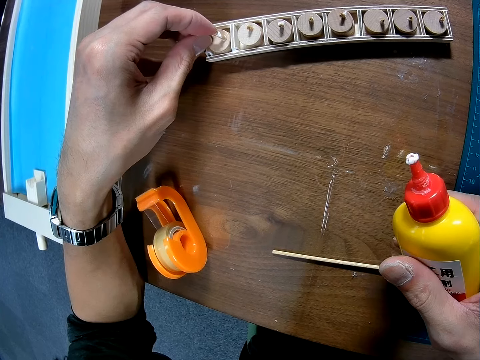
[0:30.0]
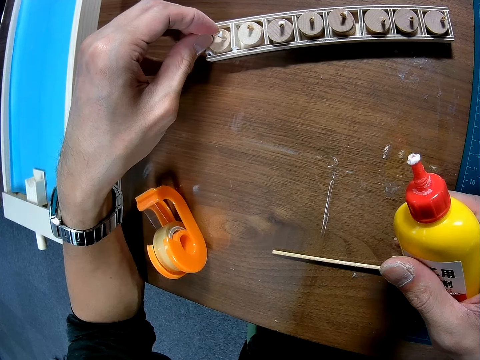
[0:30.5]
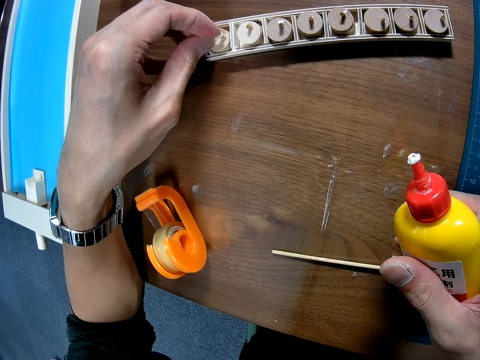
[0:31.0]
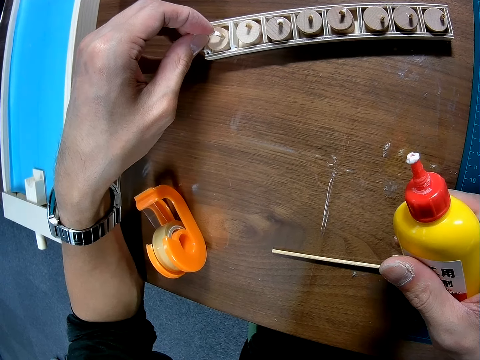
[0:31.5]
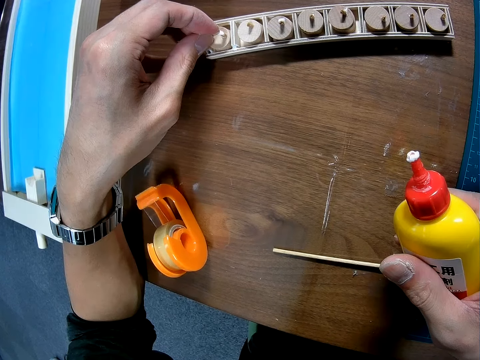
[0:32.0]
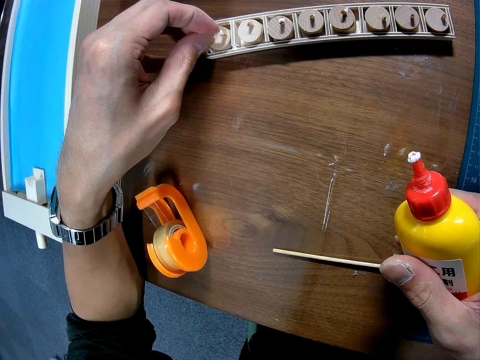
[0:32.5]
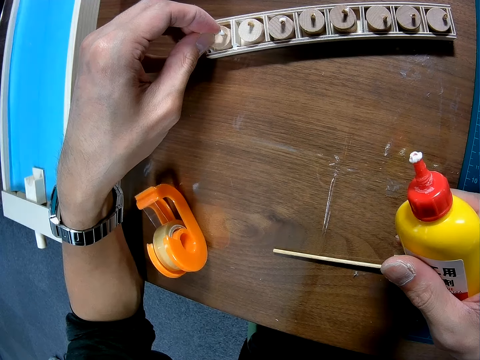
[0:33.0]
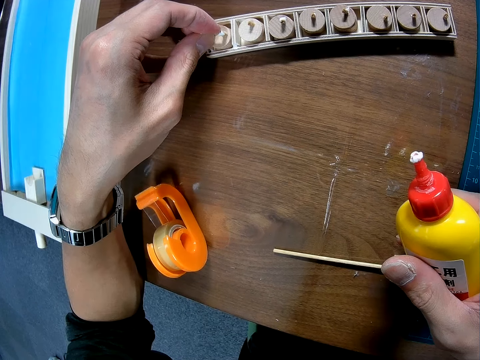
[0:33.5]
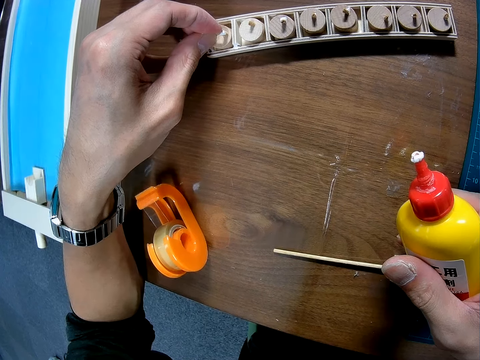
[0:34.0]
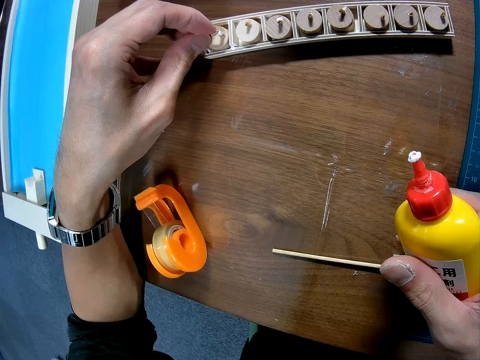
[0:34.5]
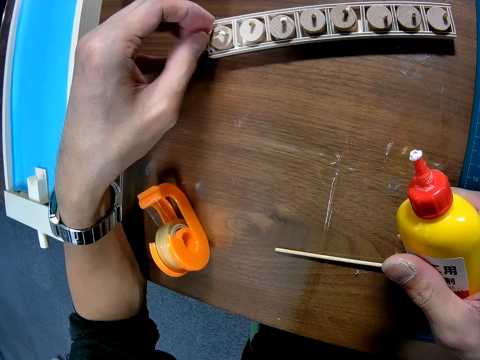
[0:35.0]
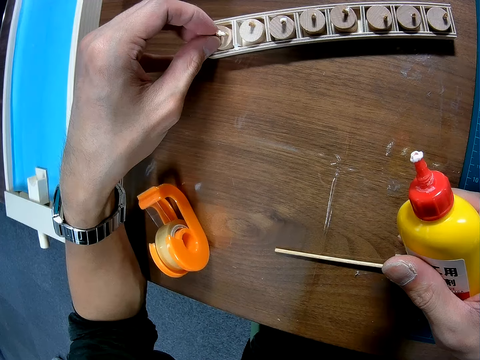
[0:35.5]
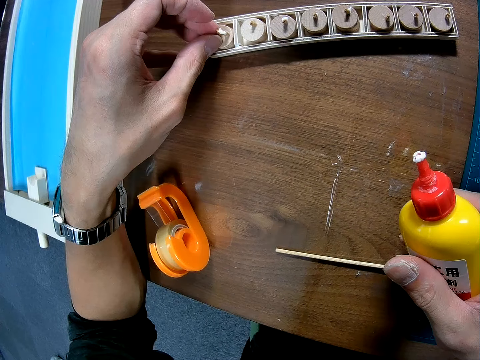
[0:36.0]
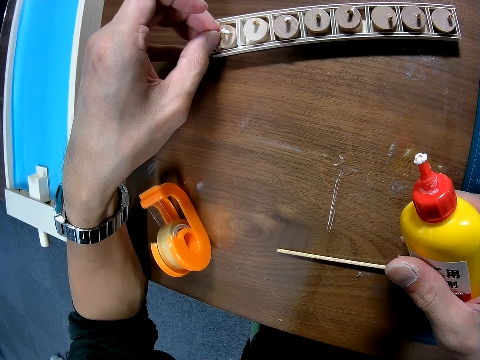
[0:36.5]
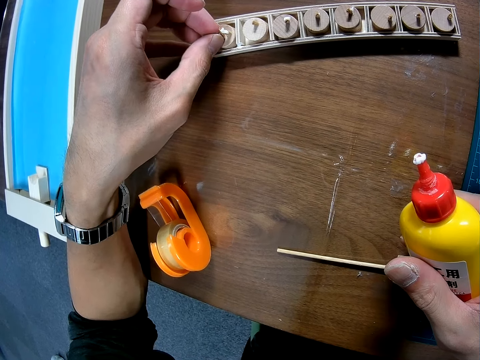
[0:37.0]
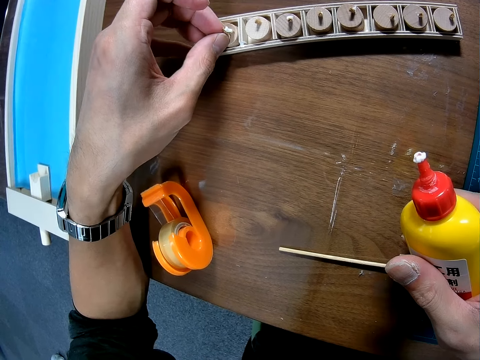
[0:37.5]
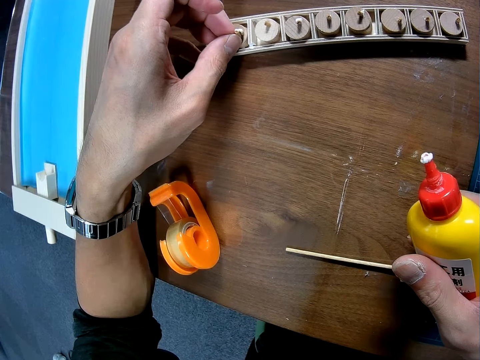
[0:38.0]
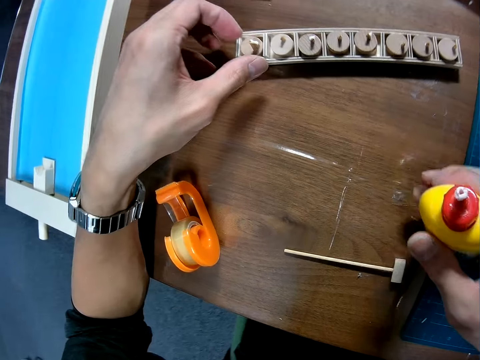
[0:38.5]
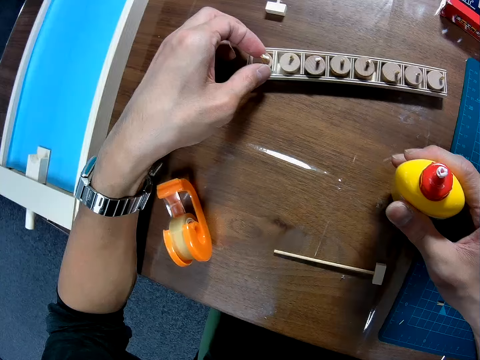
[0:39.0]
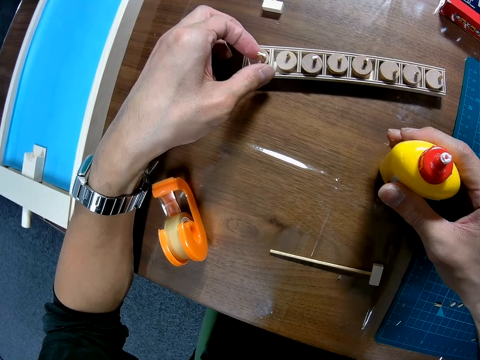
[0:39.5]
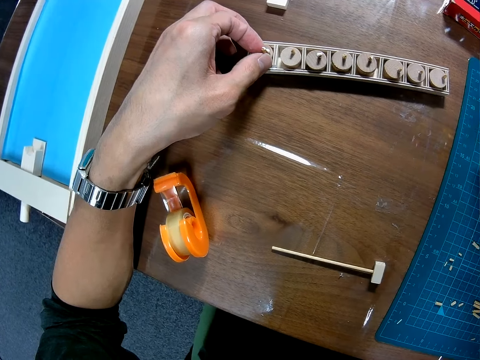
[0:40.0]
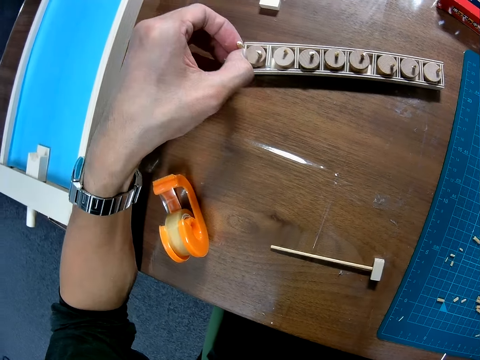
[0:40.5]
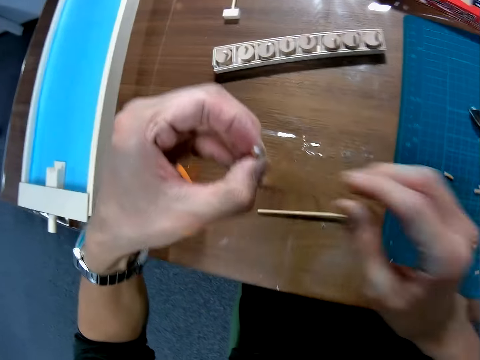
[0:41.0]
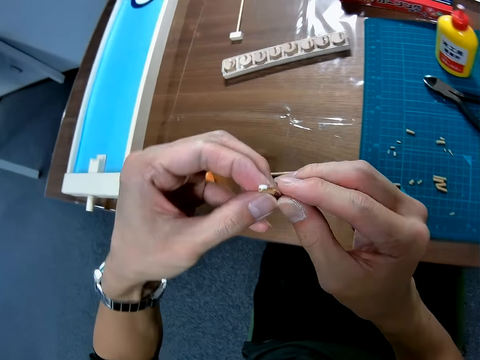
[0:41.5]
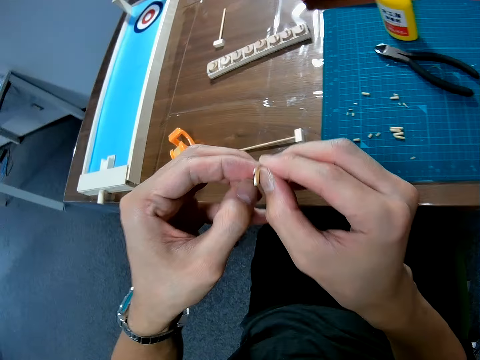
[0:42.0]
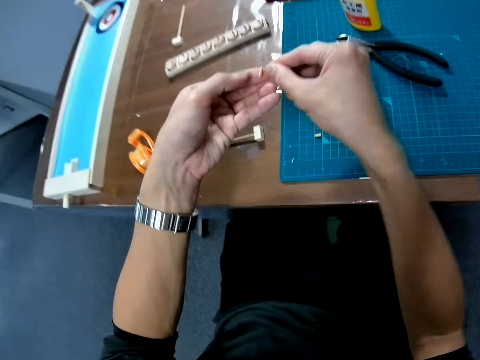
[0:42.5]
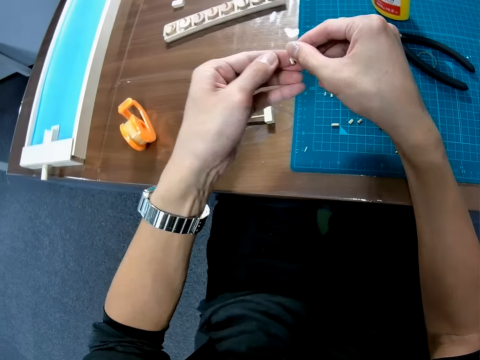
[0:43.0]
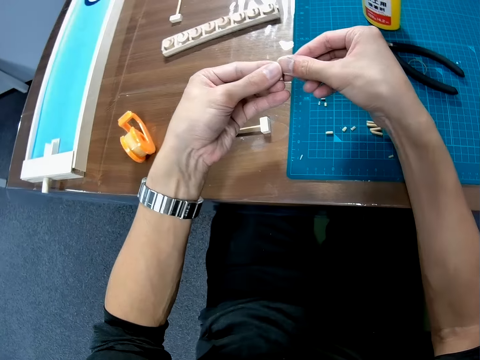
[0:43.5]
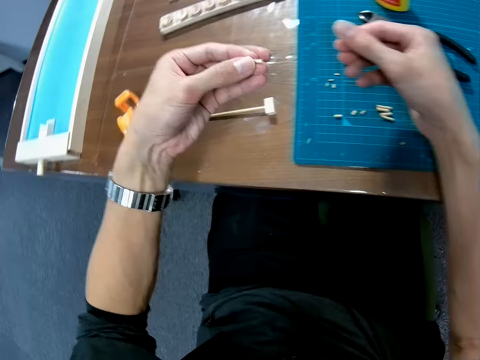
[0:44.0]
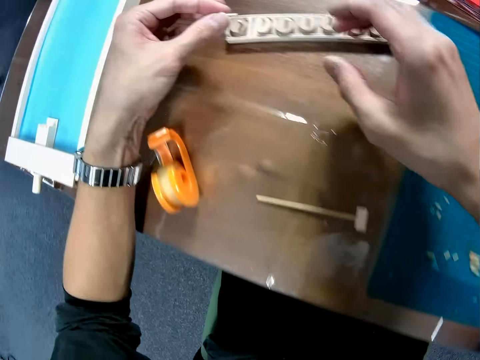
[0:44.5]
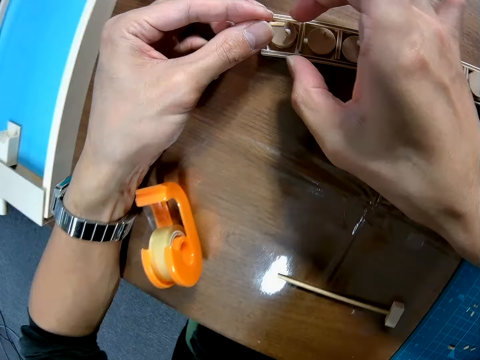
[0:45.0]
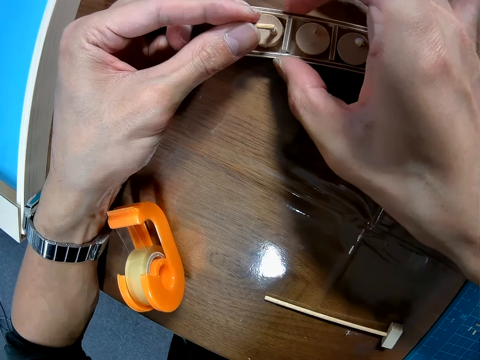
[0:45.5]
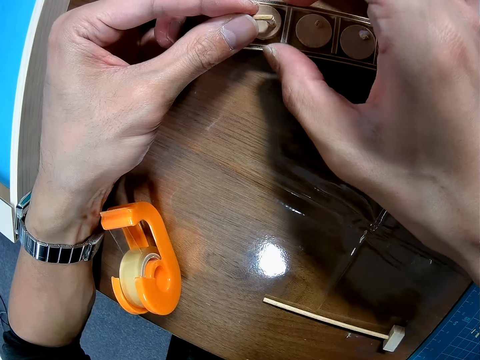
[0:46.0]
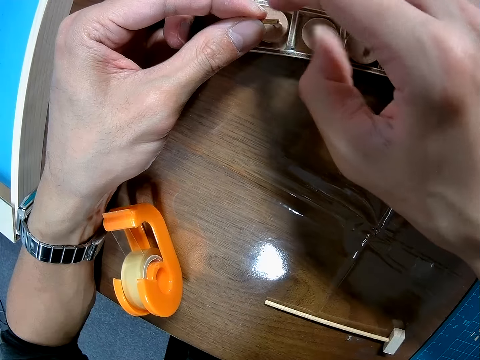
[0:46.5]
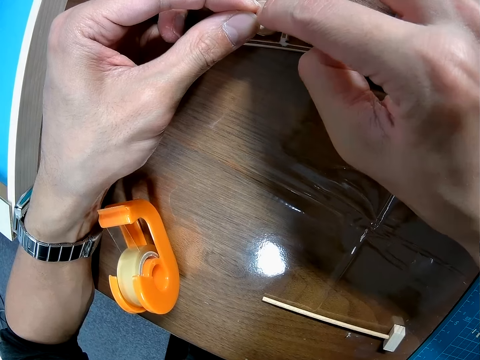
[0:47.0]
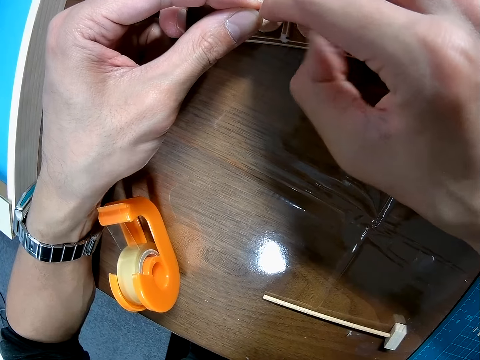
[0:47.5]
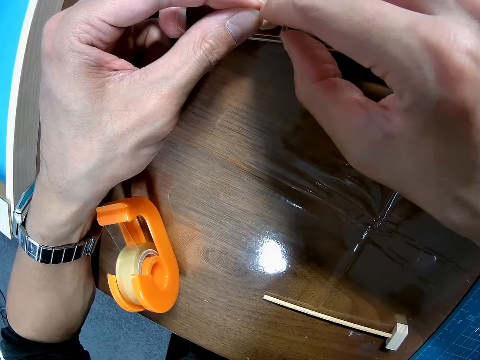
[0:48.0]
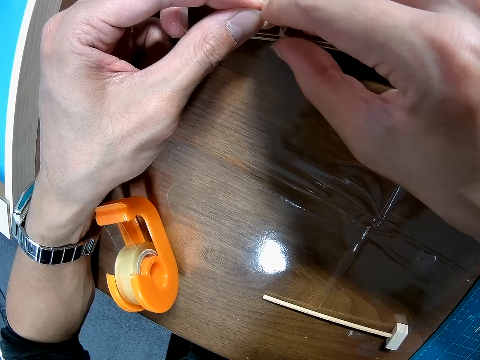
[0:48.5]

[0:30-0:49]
The camera wearer drops the bottle of glue on the table. He lifts the piece of wood from the other piece of wood. He adjusts the piece of the toy in his hands. He holds the piece of wood with both hands. He holds the wood. He joins the piece together with the toy on the table. He places the piece of wood on another piece of wood.

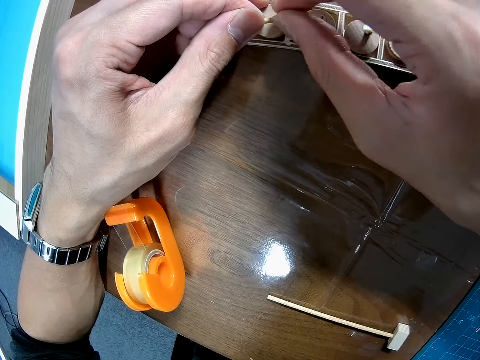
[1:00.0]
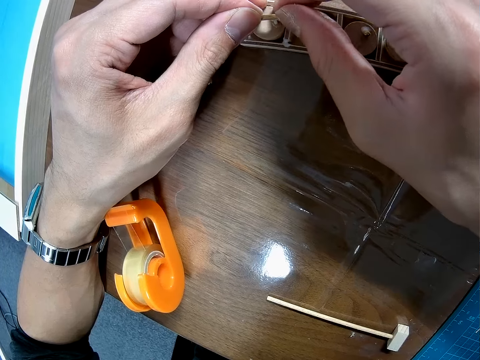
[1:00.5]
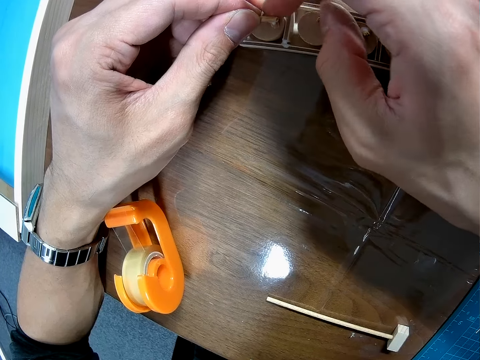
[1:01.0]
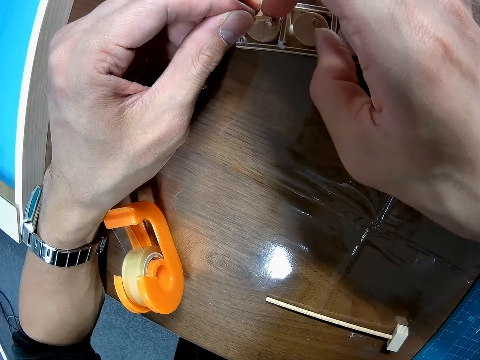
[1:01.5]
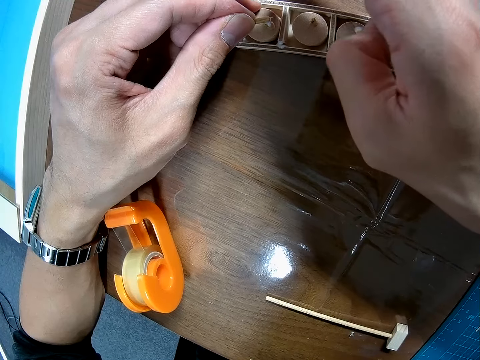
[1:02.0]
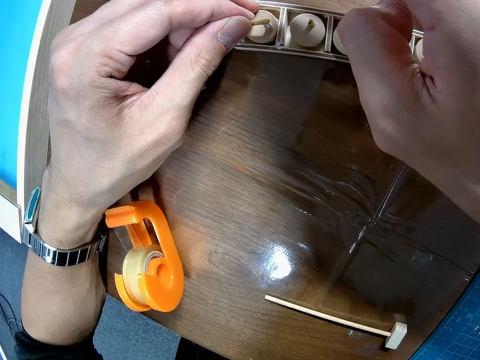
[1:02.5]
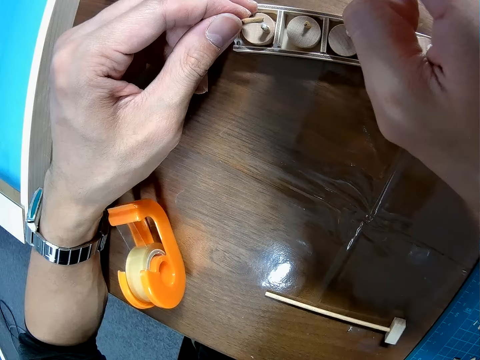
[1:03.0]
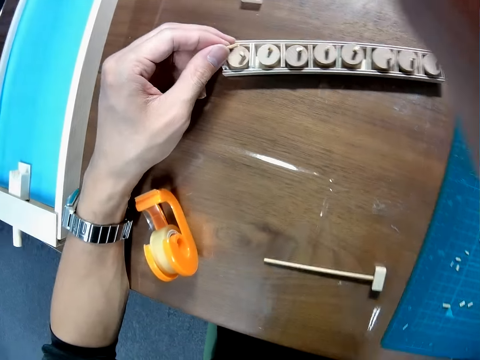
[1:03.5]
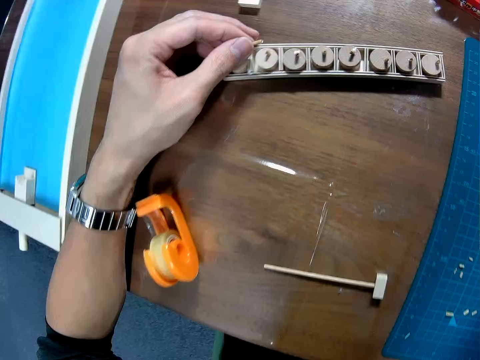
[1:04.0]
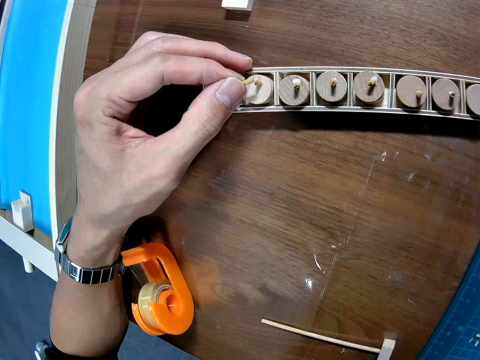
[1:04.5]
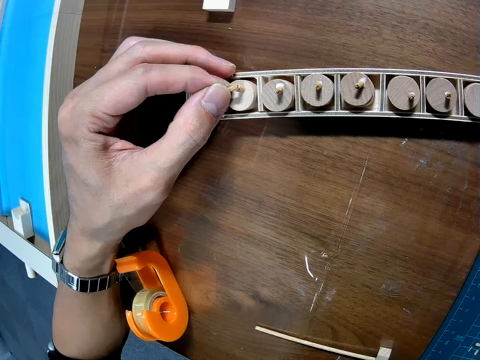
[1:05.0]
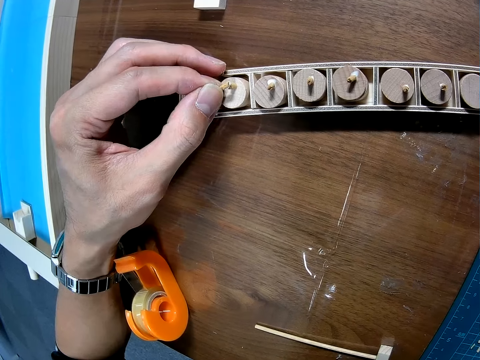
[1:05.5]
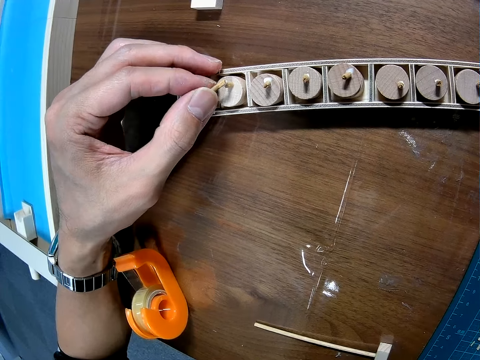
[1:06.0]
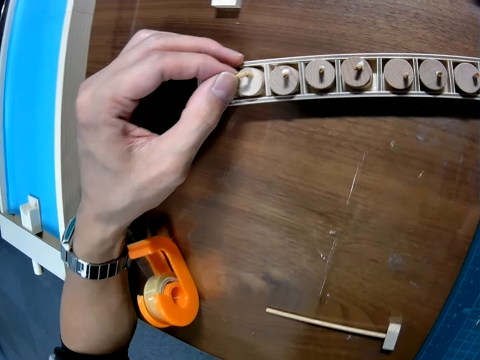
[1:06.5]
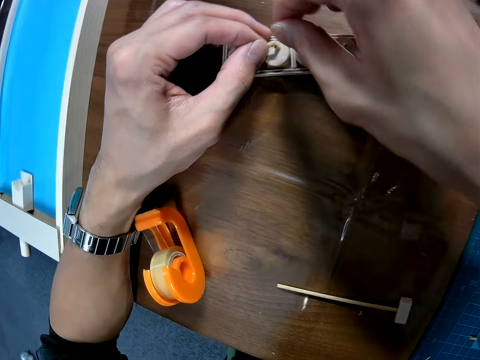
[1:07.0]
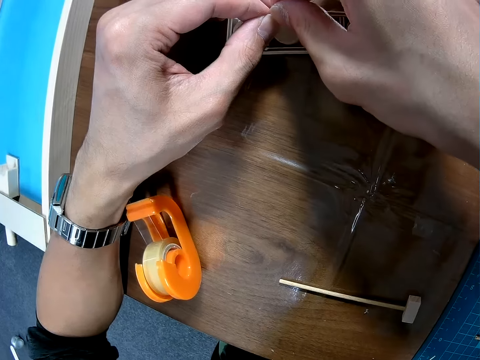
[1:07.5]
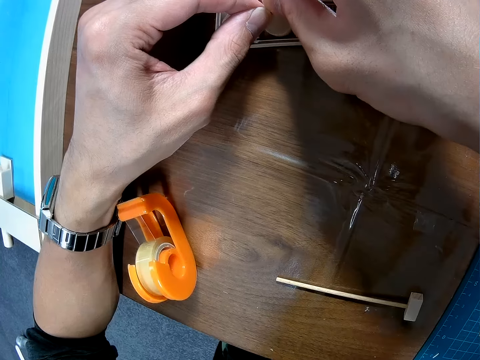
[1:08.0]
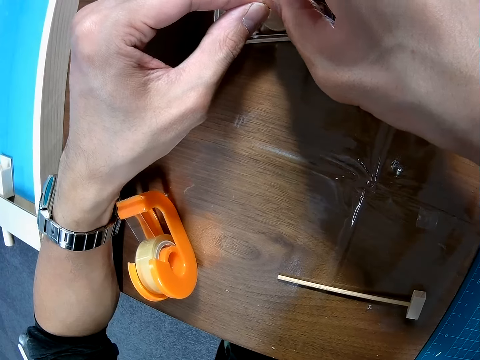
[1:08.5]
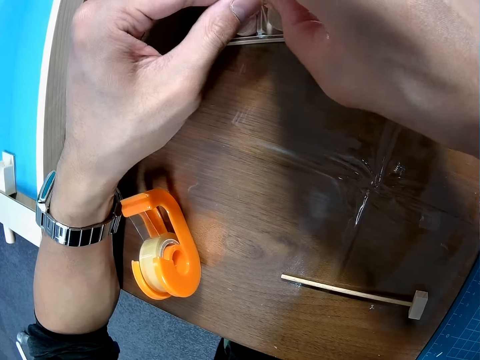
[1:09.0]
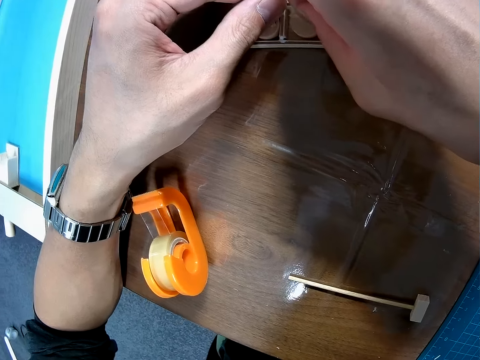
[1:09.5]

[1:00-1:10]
The camera wearer lifts his hand from the piece of wood. He places the wood on another piece of wood. He holds the piece of wood with both hands.
